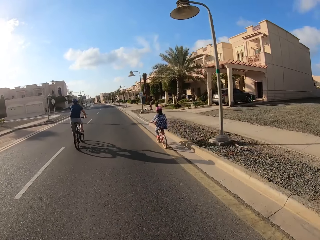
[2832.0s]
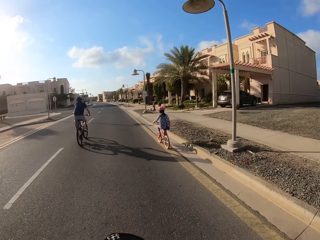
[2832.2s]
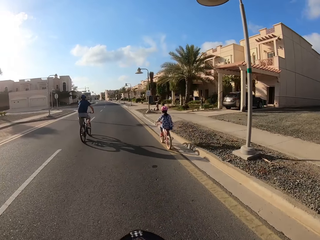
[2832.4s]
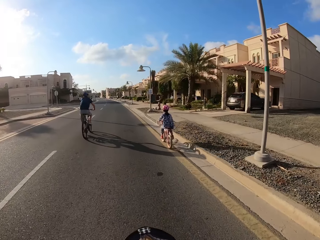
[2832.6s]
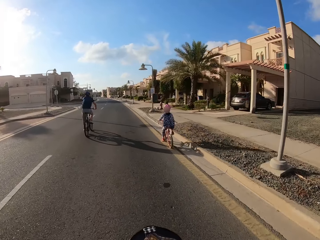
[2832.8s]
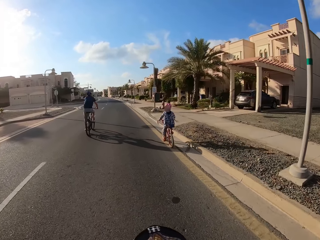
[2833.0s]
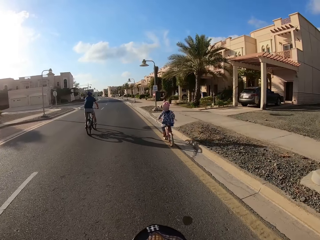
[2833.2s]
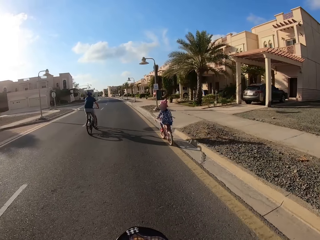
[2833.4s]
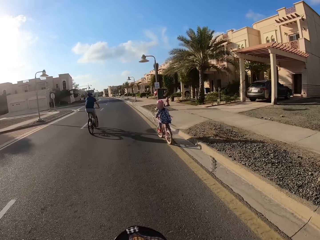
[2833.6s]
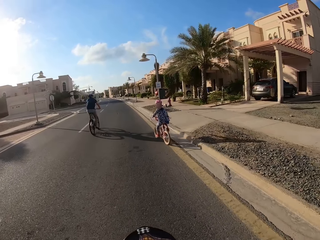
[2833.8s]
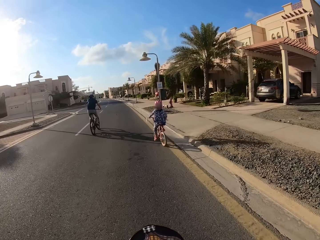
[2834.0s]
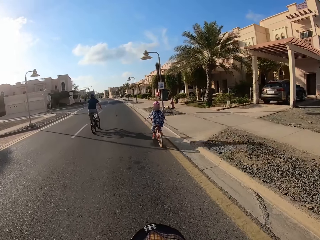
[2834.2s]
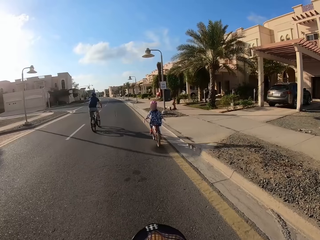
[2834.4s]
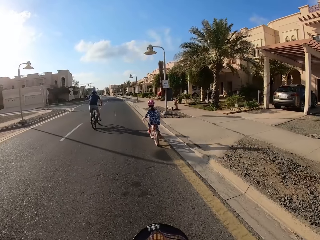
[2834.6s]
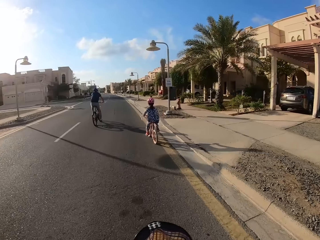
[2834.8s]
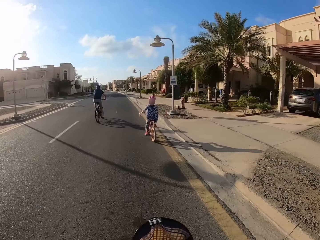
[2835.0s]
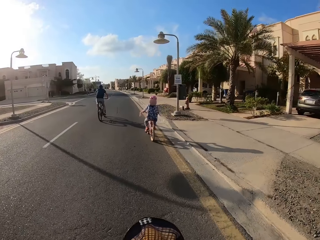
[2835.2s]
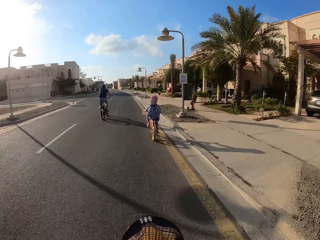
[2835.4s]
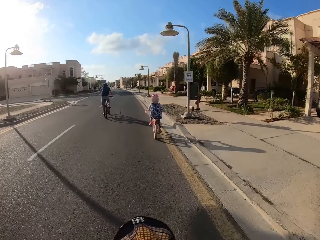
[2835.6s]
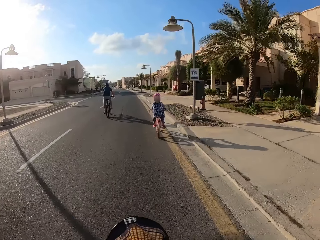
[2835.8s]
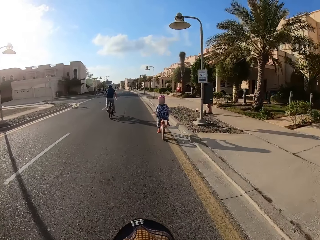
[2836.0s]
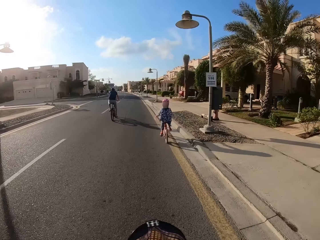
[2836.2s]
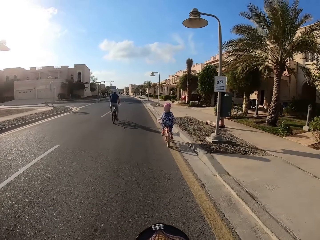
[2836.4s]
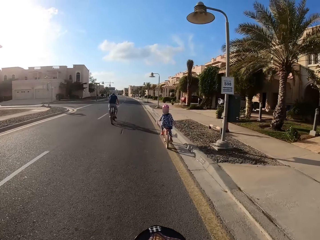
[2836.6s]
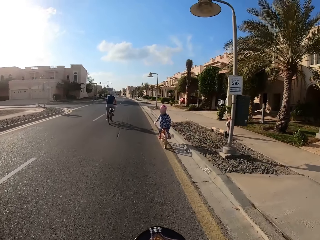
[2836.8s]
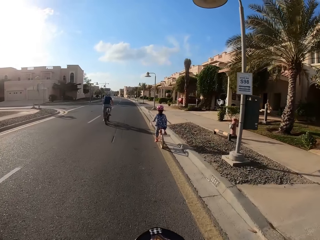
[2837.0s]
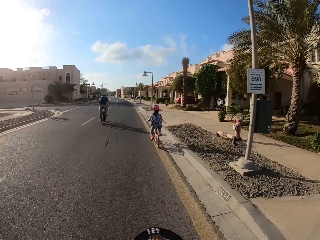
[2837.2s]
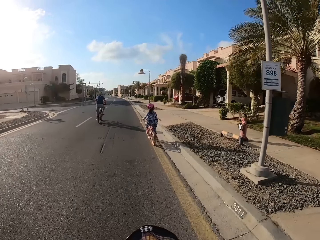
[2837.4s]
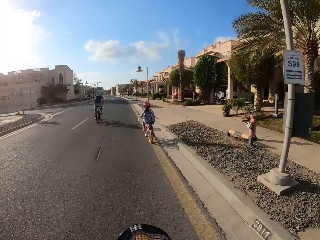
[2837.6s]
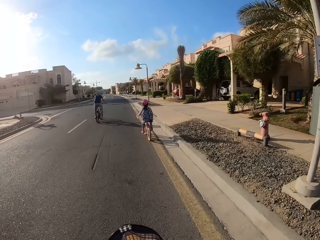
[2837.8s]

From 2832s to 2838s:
The man overtakes another person.

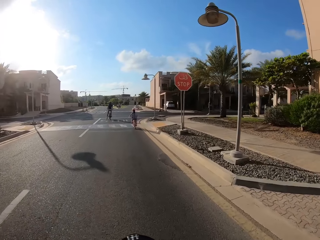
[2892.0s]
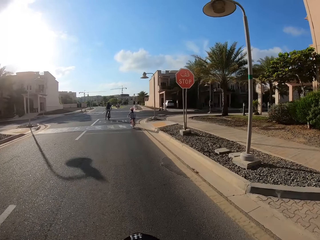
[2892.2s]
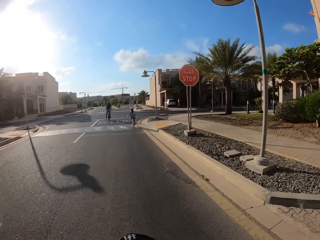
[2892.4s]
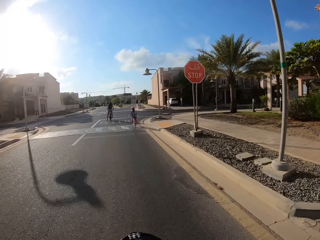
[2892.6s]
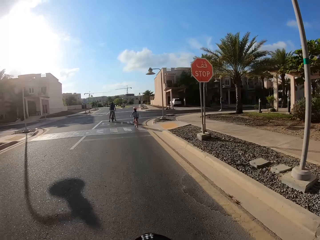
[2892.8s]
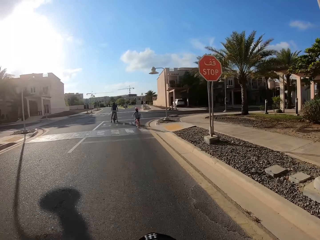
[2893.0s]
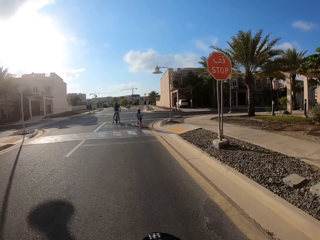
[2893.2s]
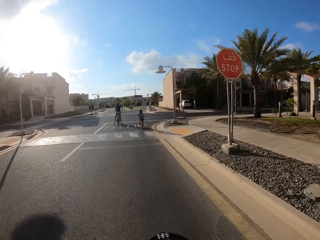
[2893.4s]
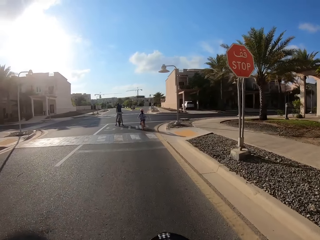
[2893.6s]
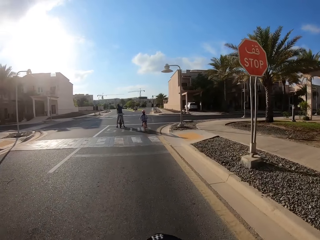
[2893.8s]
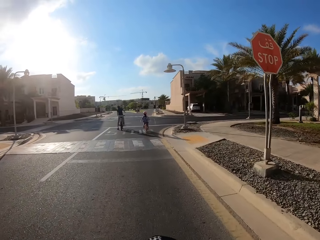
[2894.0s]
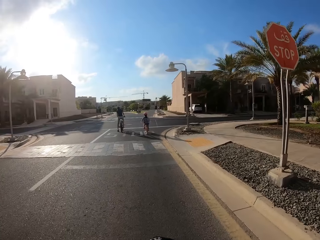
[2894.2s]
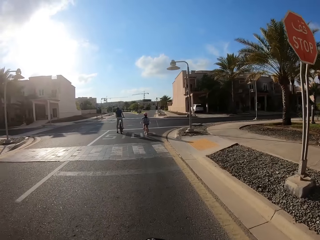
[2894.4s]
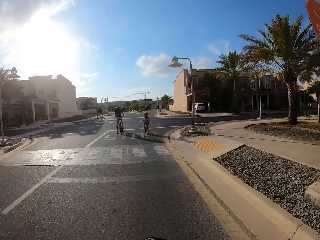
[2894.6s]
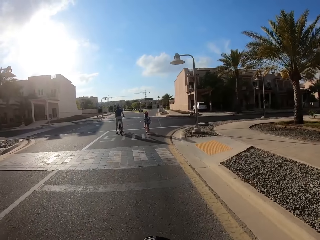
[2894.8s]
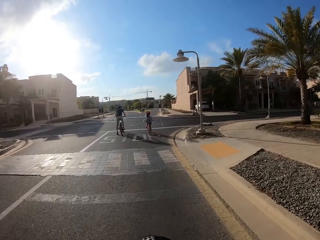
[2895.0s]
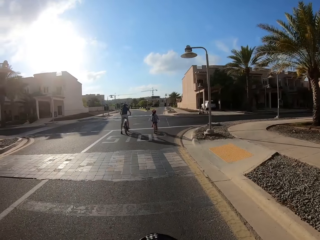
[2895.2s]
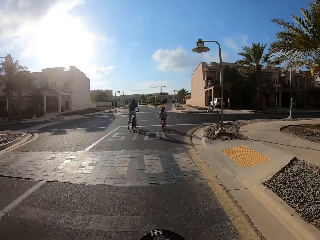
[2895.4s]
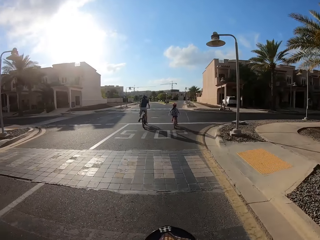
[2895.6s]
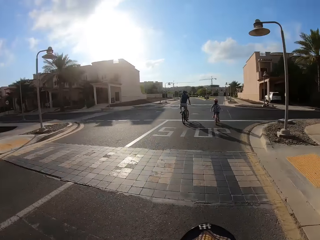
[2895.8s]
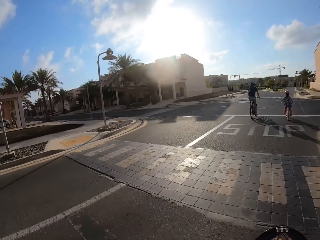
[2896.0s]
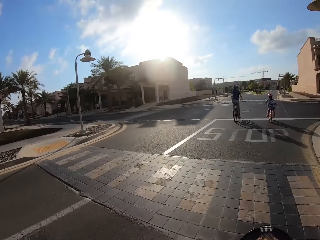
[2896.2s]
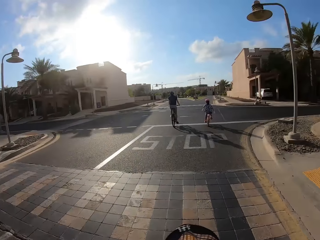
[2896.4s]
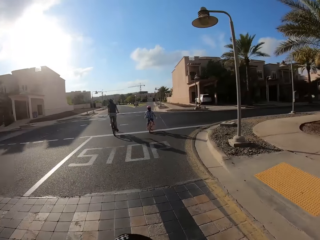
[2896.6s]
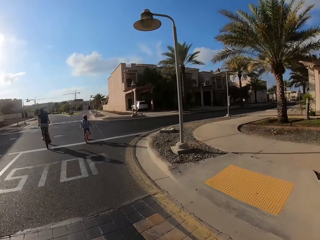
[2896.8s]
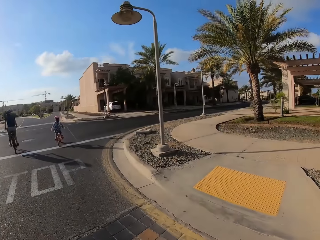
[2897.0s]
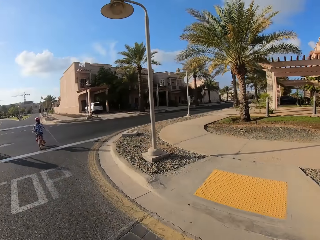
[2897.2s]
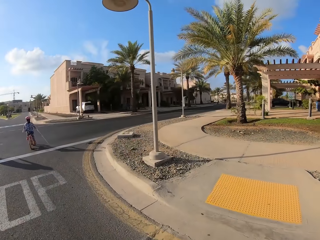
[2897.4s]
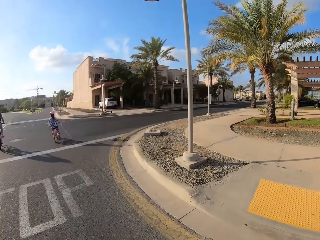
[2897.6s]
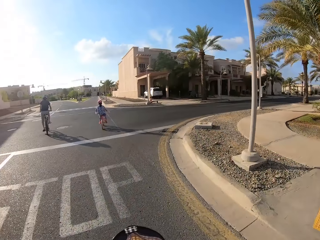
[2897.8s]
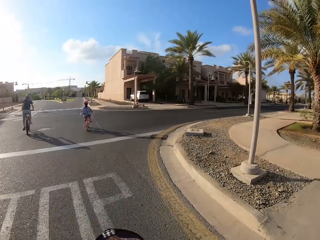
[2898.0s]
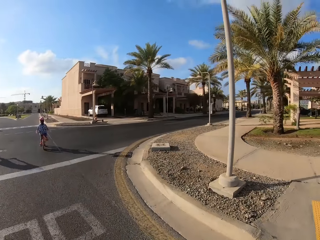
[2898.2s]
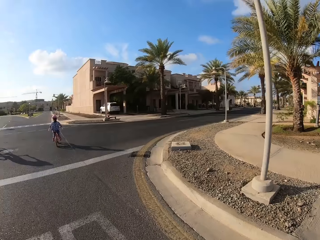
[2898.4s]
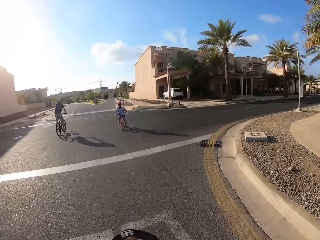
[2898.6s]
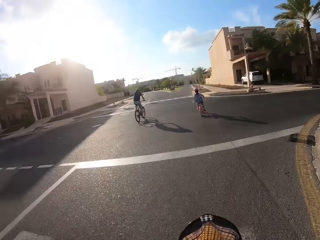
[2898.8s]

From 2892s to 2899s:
The man slows down.

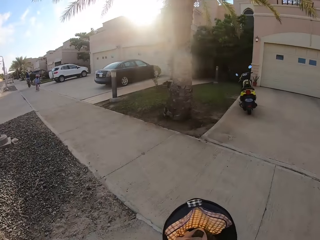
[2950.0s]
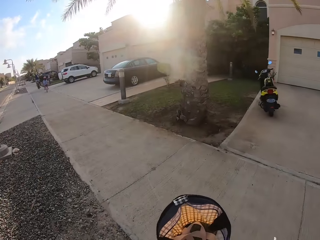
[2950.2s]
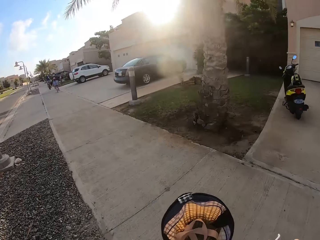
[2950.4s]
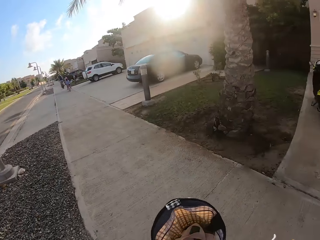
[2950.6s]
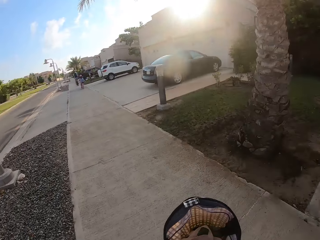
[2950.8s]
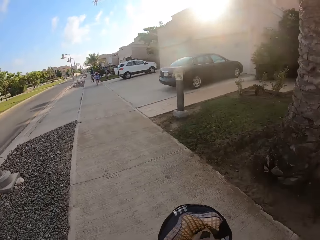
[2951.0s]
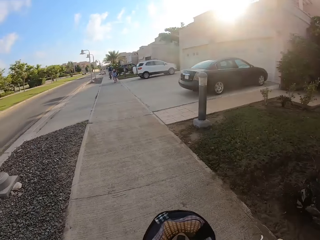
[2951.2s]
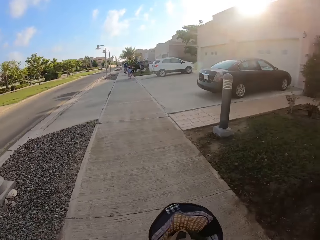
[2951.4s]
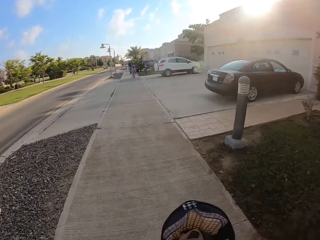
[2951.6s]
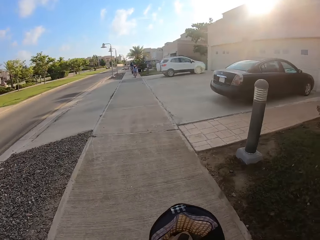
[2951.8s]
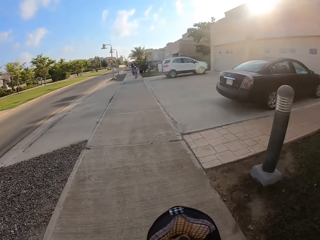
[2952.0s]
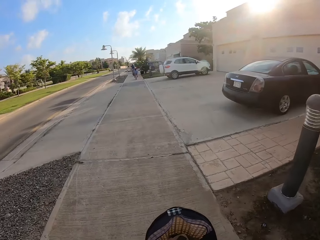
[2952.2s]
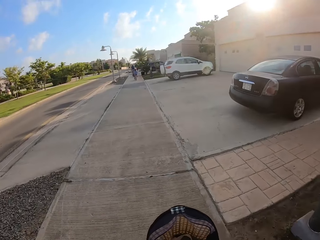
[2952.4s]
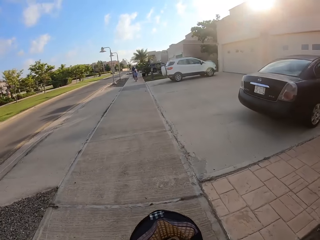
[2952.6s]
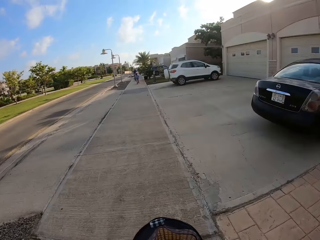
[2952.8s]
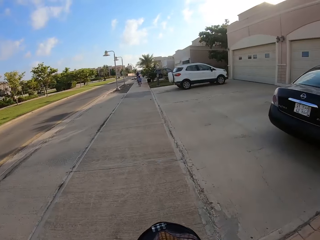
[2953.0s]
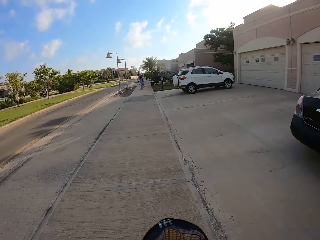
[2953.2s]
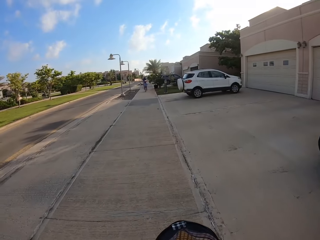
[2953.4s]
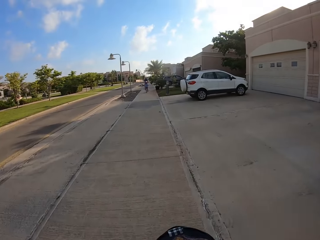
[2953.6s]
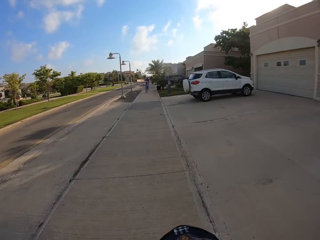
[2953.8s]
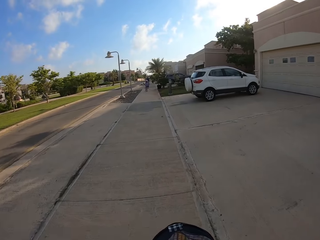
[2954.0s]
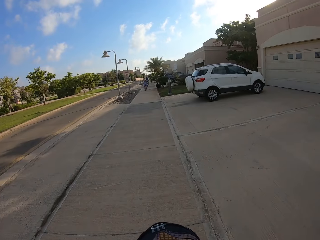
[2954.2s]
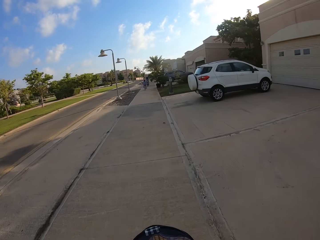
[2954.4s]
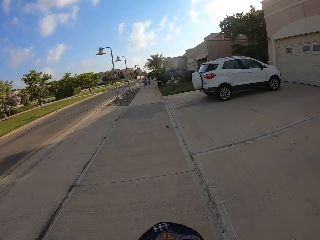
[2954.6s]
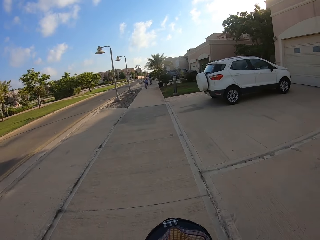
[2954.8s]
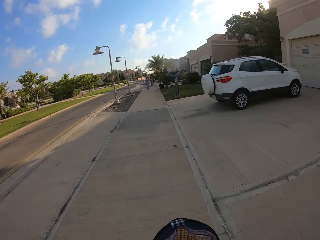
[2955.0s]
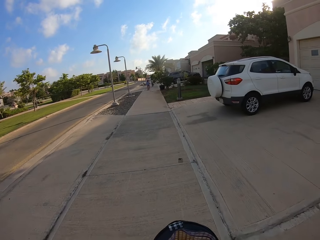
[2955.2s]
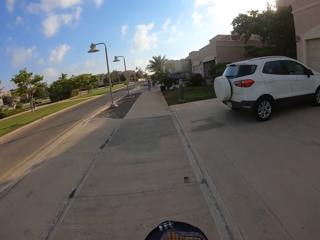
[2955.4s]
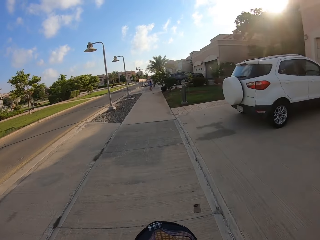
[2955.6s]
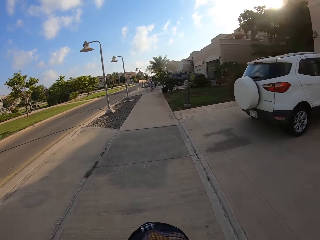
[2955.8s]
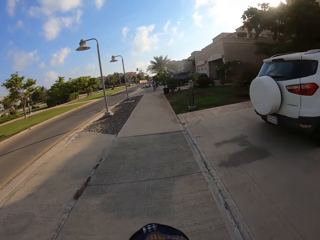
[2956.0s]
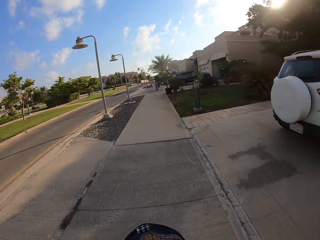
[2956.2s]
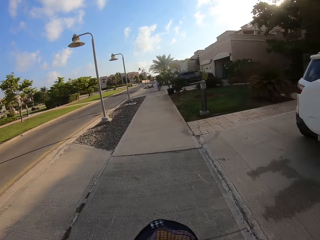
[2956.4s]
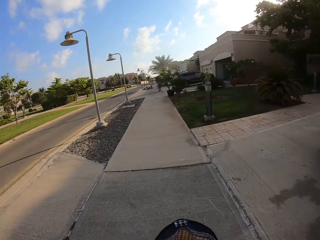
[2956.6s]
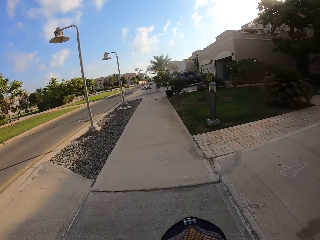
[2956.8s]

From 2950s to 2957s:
A man cycles the bicycle on a pavement. The camera wearer cycles the bicycle on the pavement.

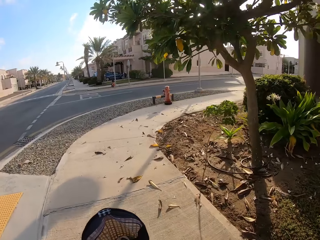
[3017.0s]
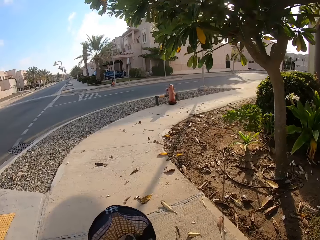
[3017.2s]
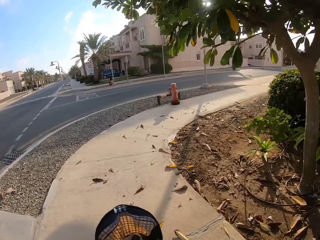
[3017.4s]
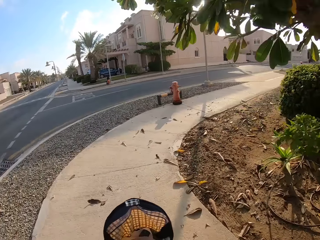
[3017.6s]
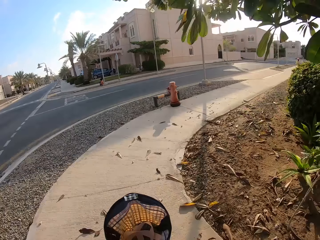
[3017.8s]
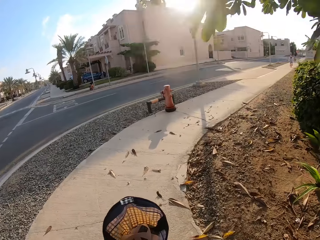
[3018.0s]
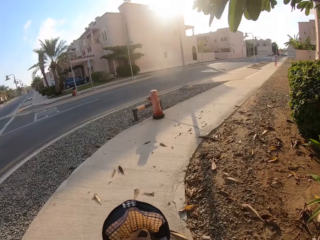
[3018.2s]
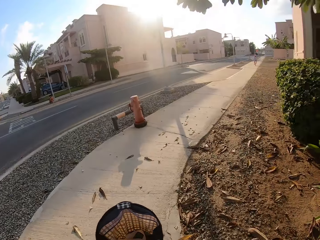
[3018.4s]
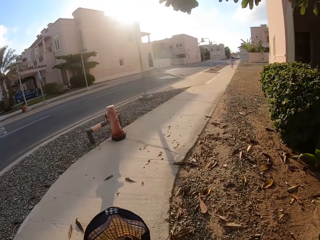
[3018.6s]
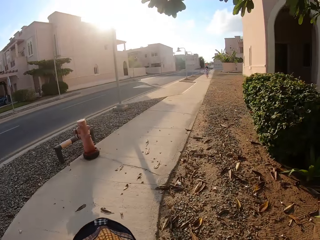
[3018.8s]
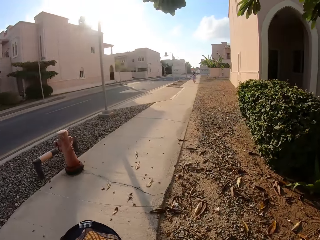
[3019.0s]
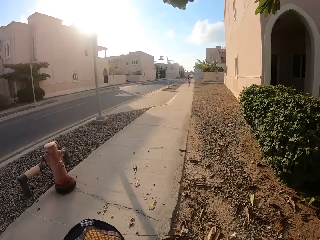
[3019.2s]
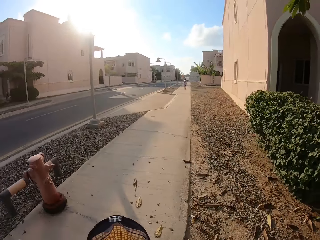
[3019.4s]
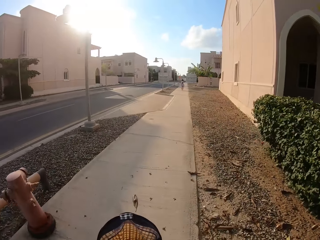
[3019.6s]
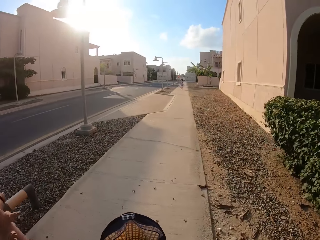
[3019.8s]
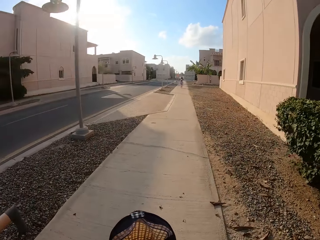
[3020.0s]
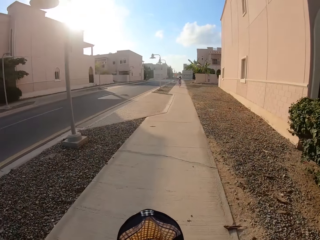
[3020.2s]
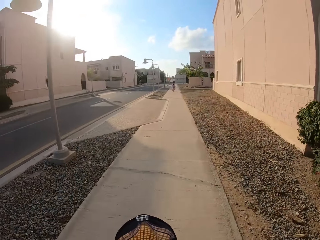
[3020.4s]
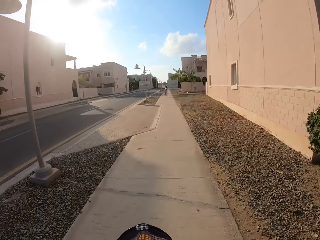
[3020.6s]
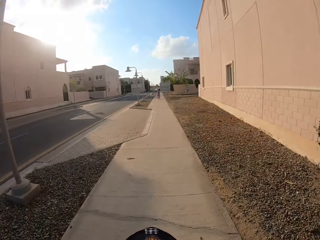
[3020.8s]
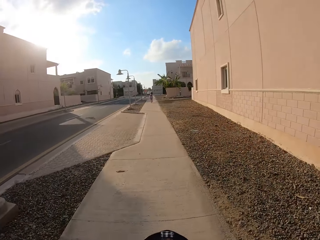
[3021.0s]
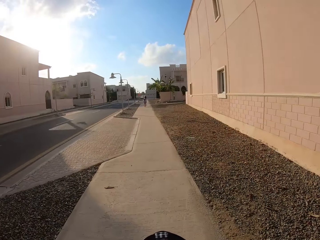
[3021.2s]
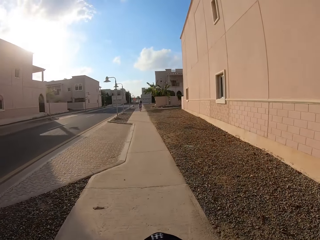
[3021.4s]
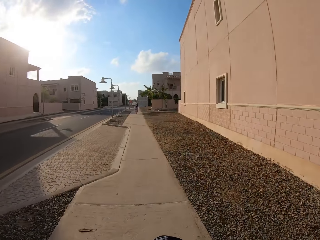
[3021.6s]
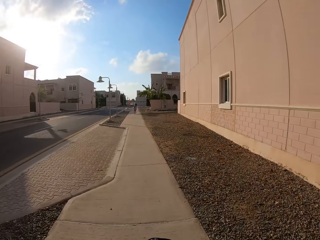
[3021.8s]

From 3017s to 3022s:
The camera wearer turns right.
